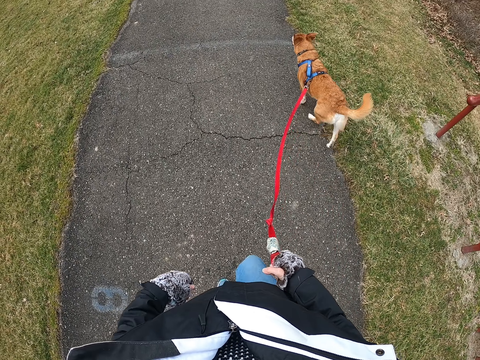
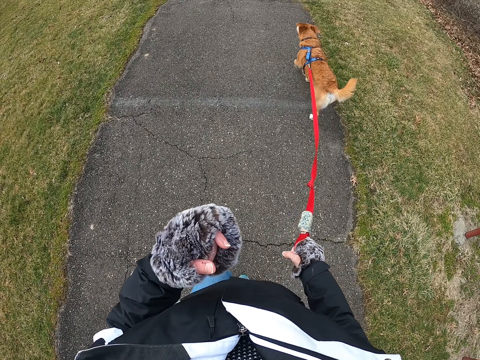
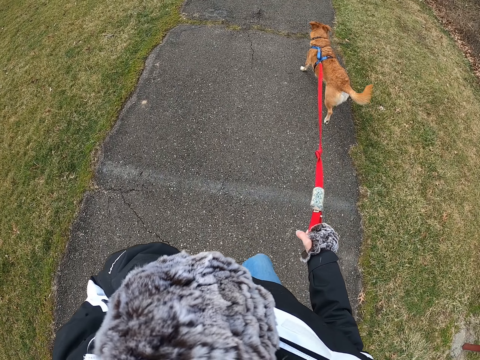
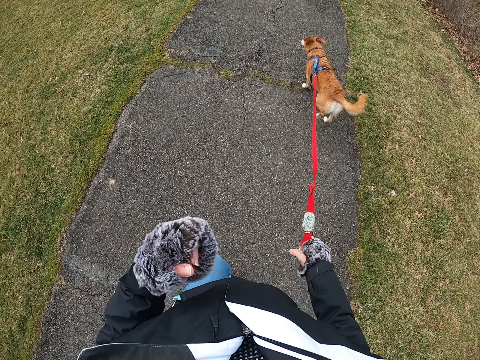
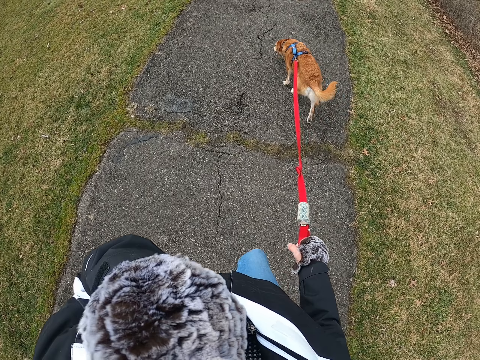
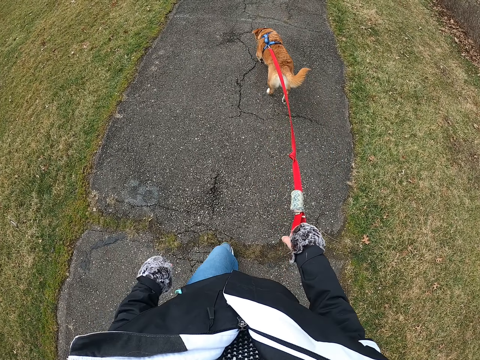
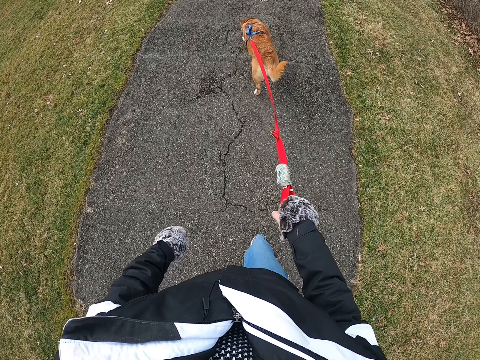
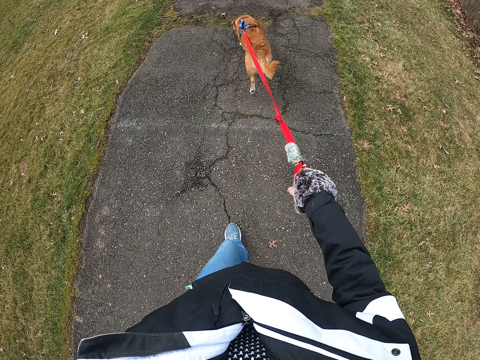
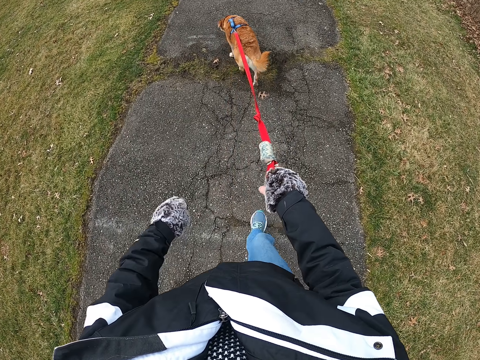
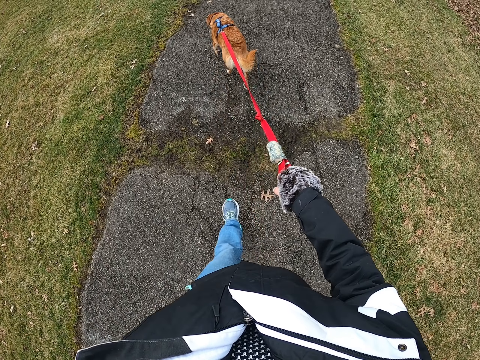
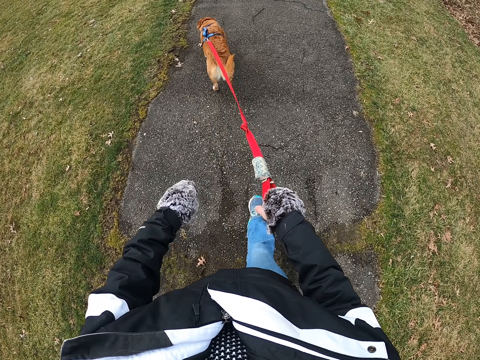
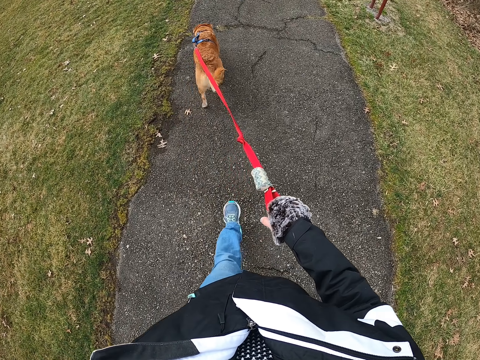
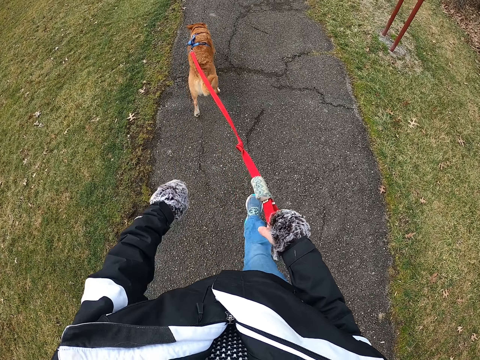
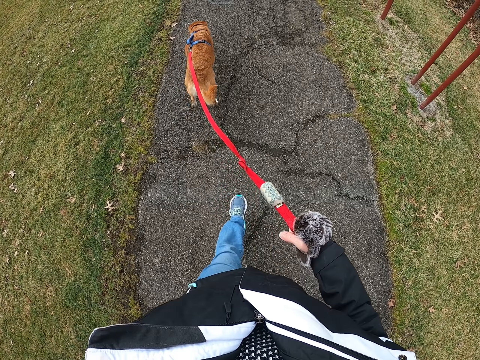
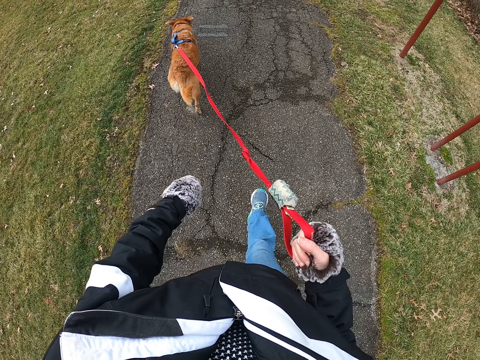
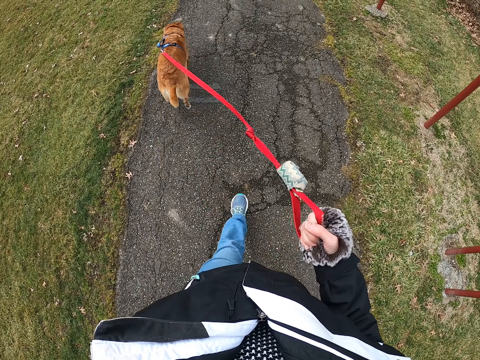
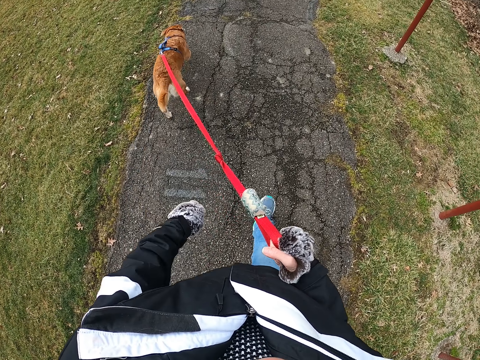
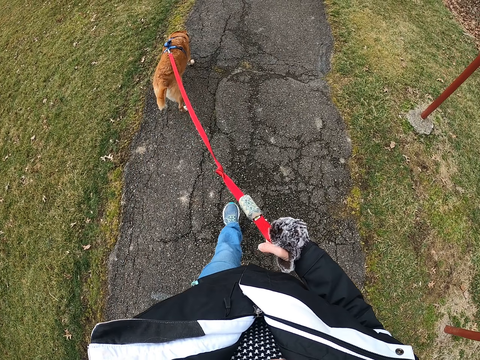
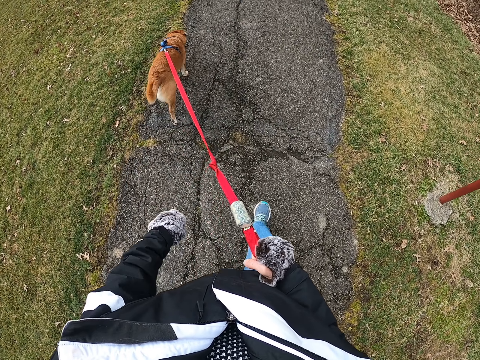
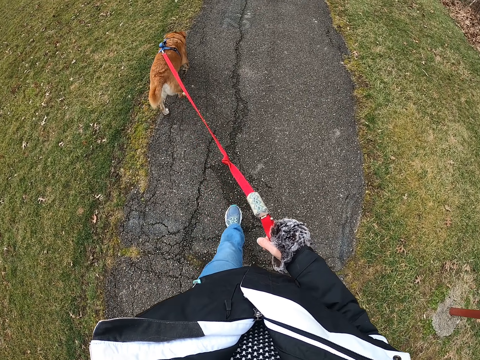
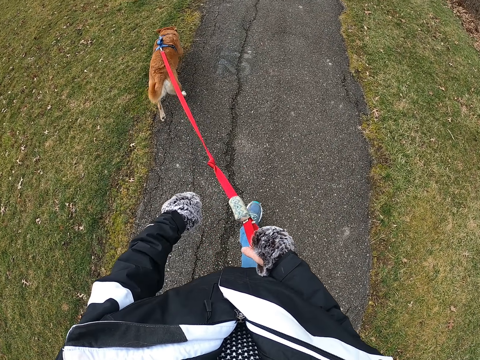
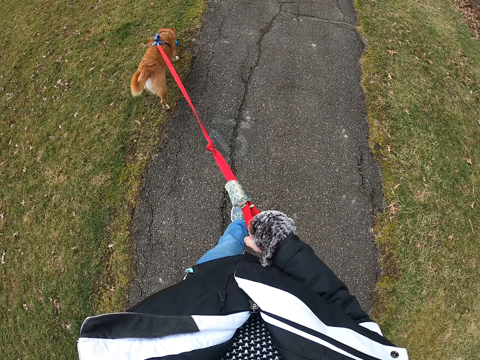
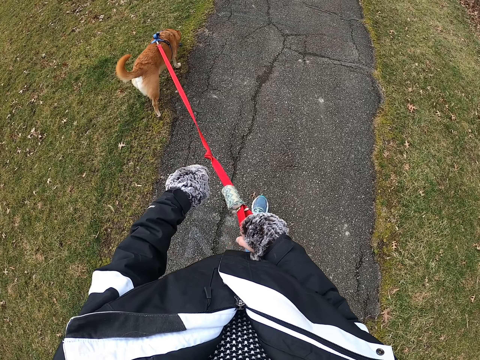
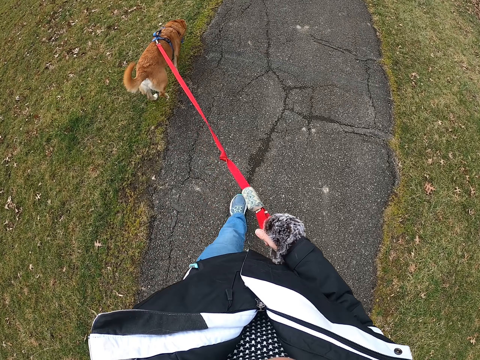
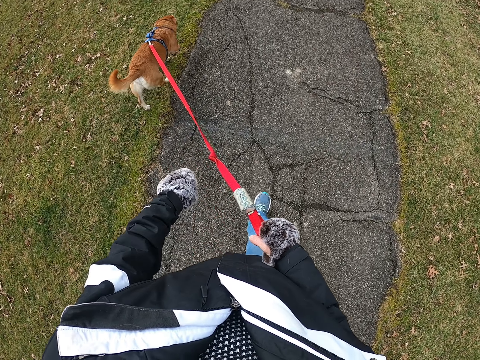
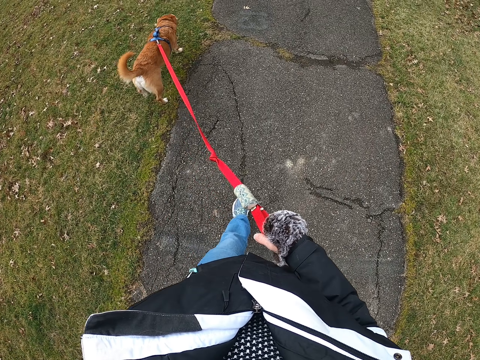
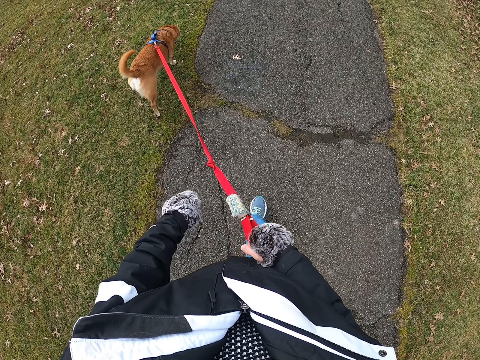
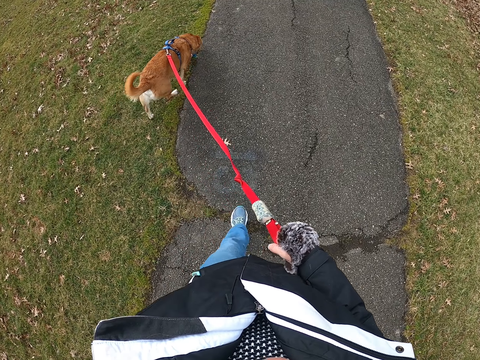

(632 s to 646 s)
The camera wearer touches the face with the left hand. They walk on the road with the dog.

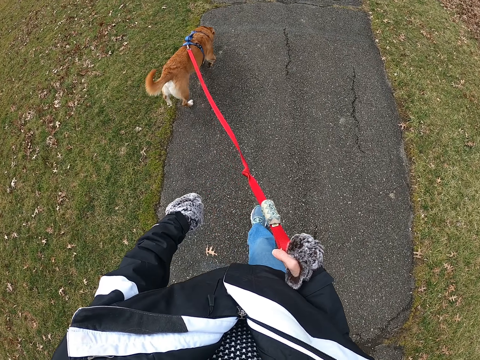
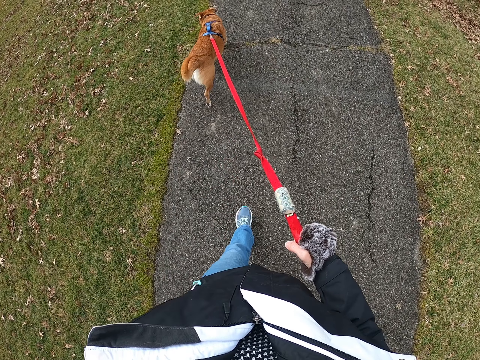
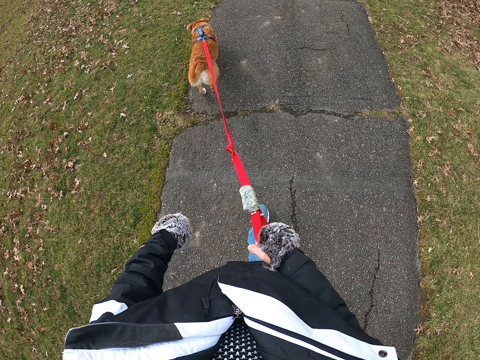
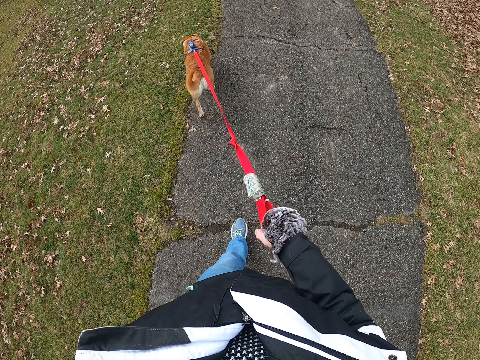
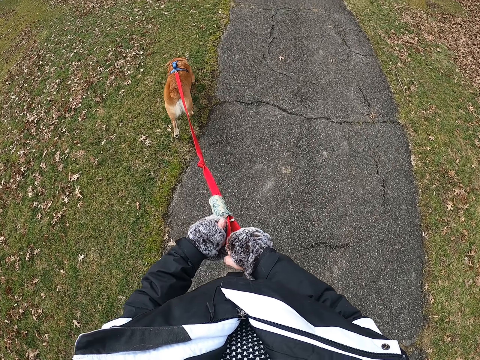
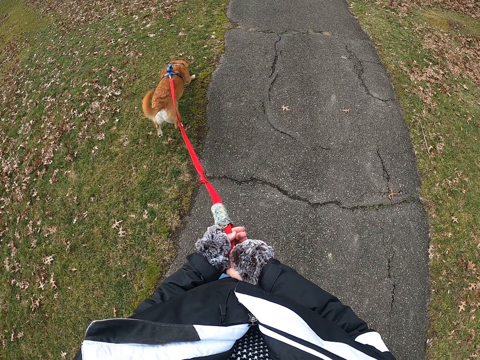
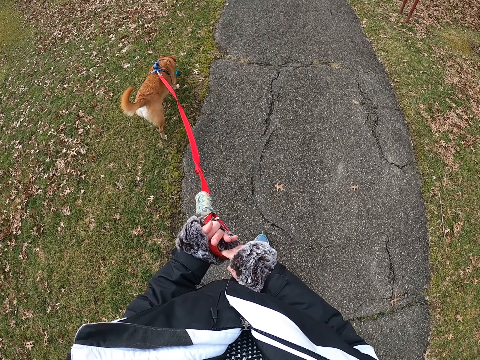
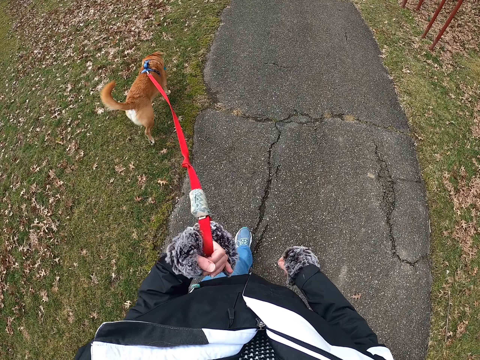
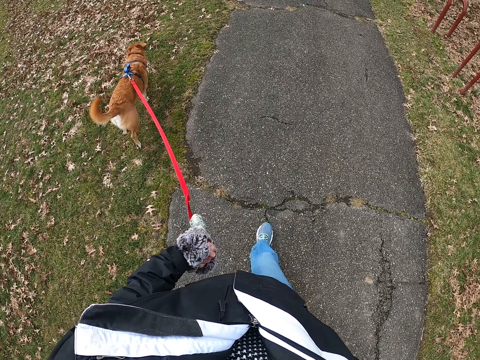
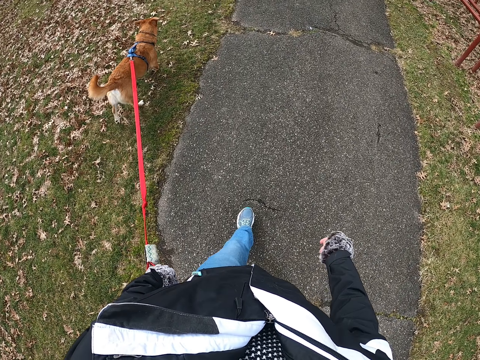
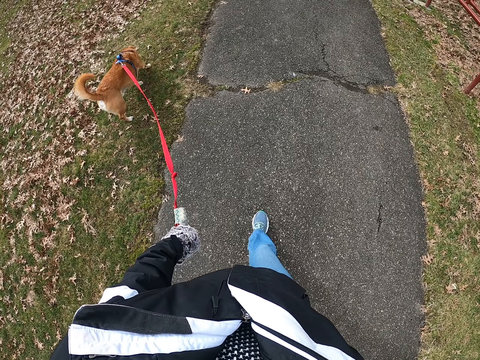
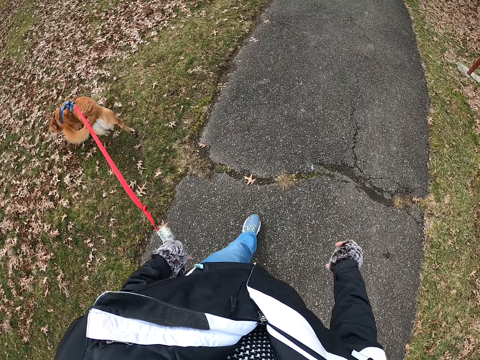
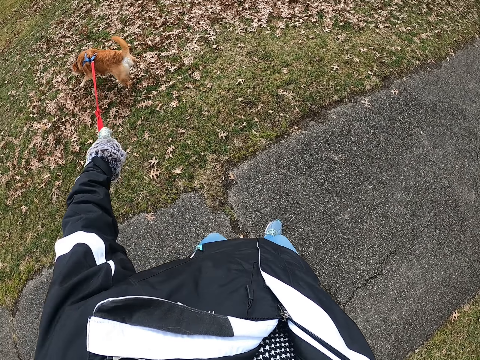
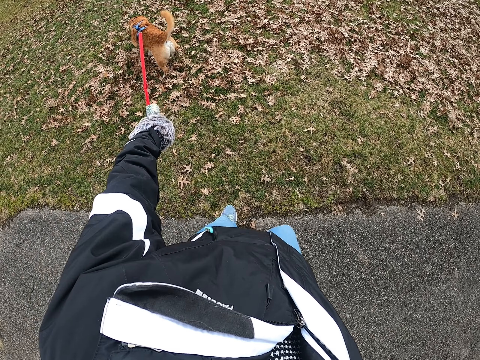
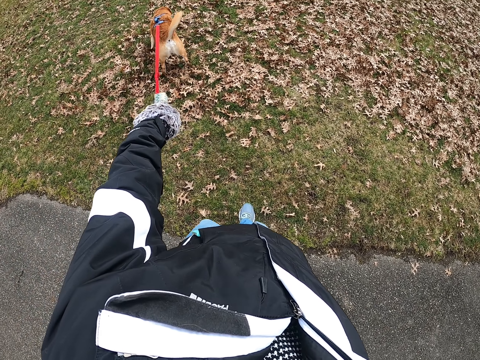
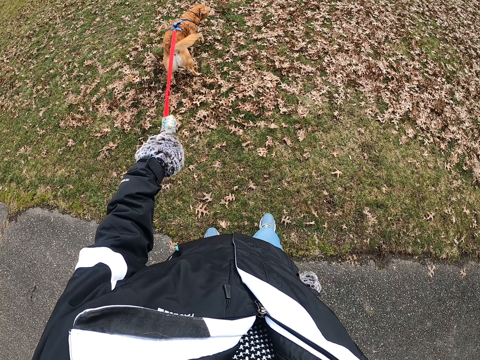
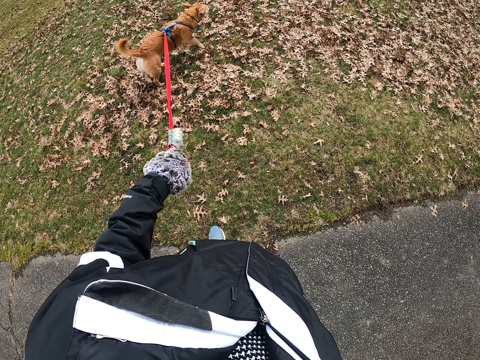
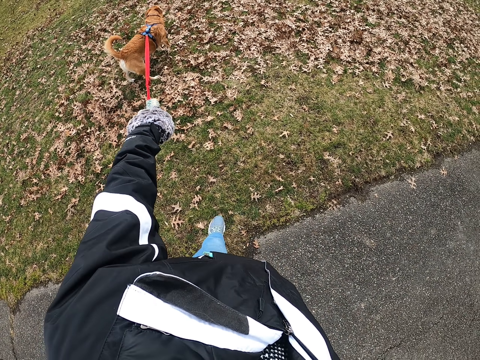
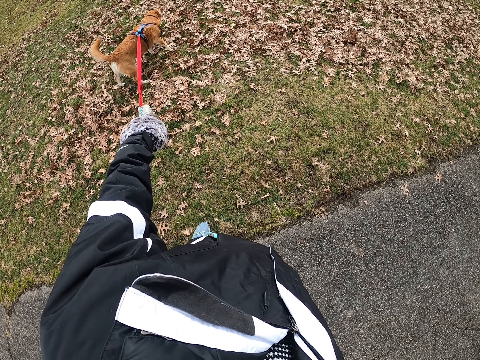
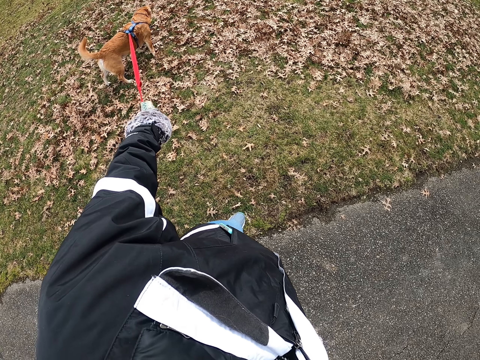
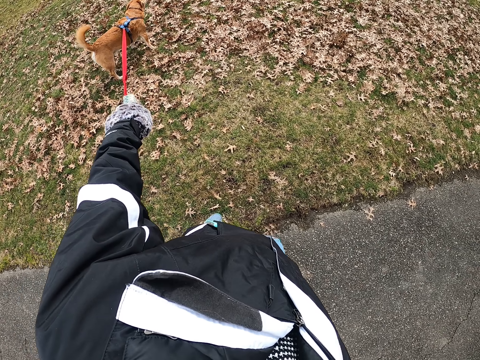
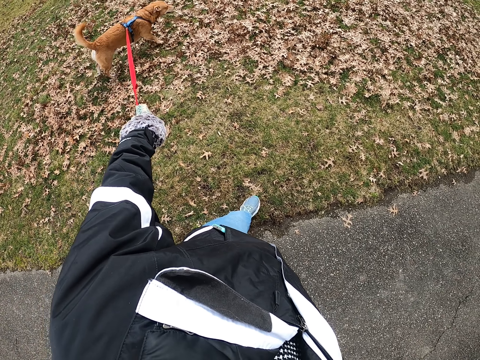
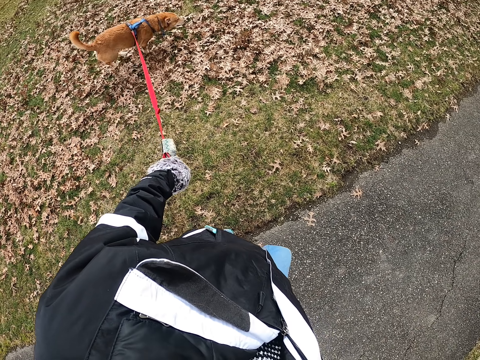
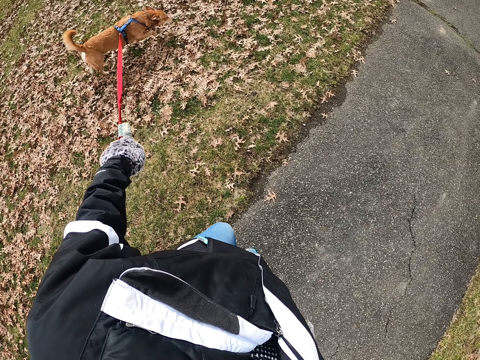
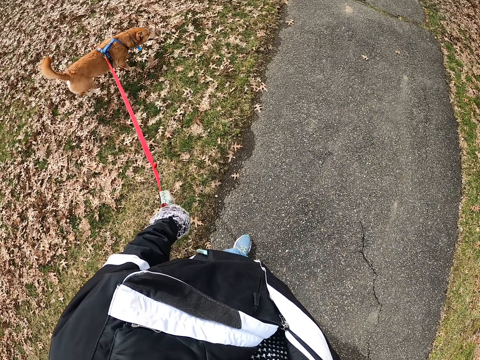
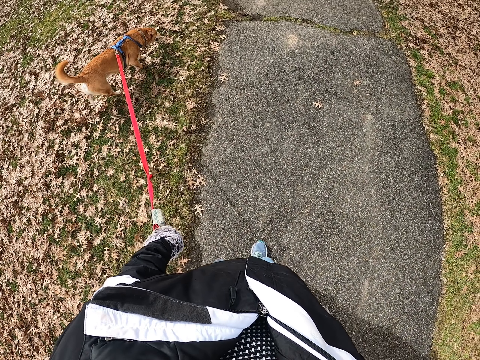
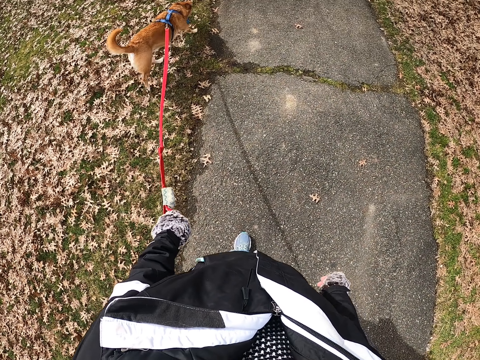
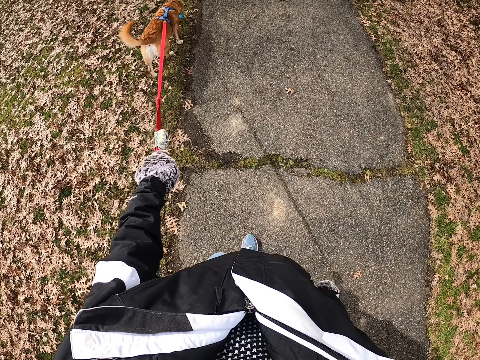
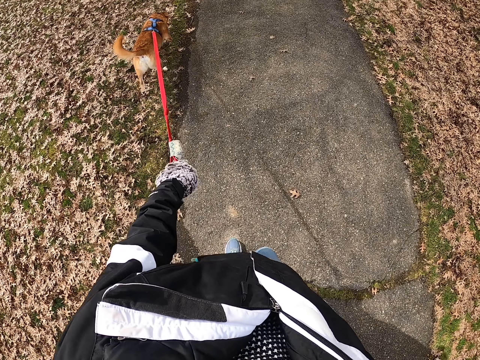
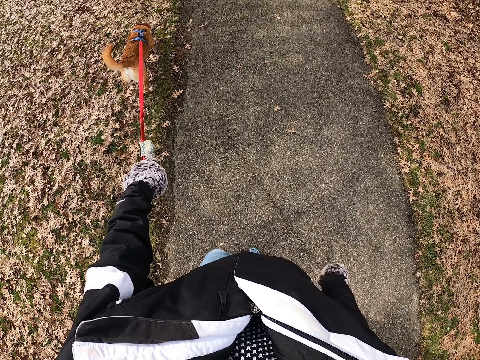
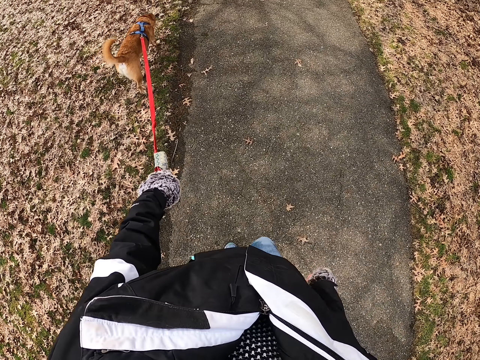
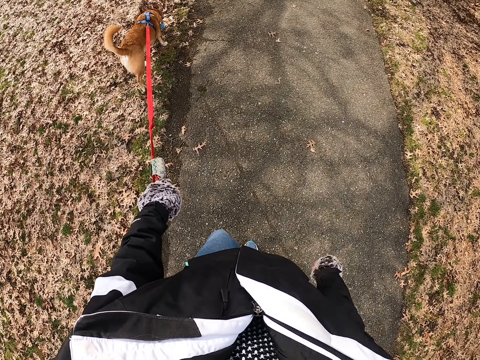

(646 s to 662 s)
The camera wearer walks the dog. They hold the dog's leash with the left hand. They look at the dog and stop. They pull the dog leash. They walk the dog.
